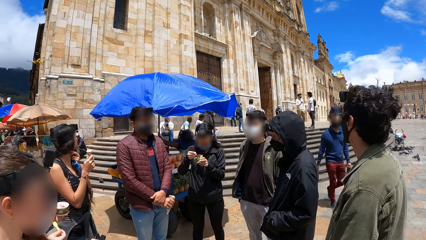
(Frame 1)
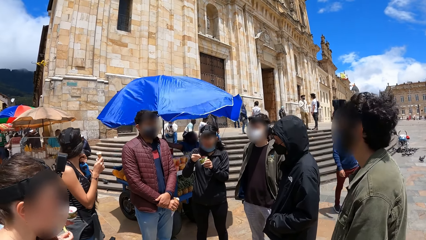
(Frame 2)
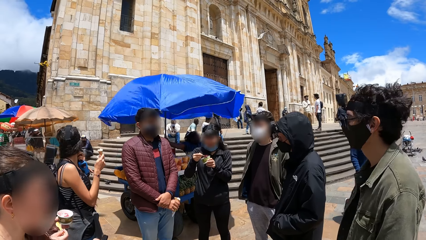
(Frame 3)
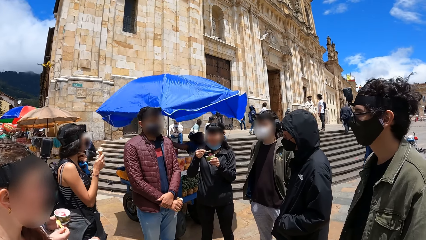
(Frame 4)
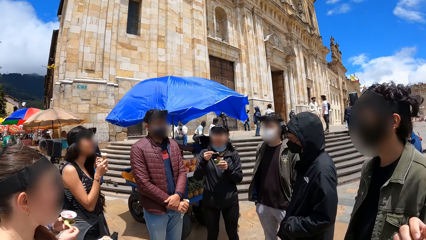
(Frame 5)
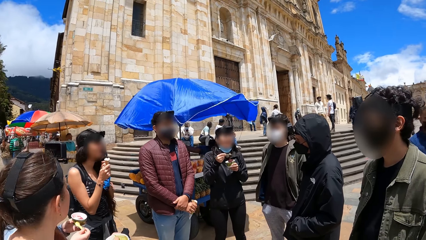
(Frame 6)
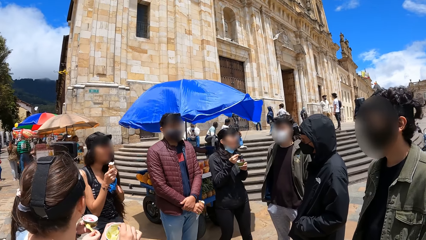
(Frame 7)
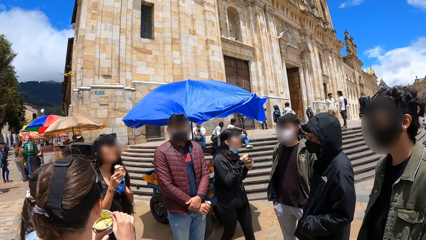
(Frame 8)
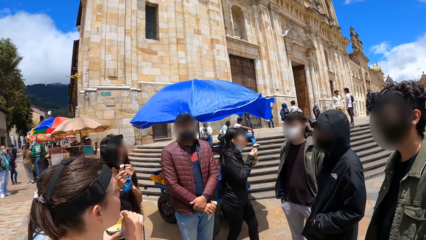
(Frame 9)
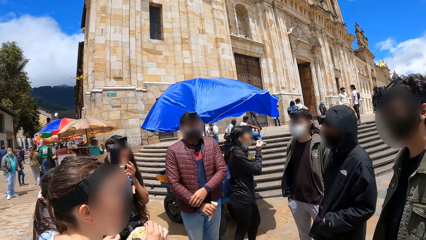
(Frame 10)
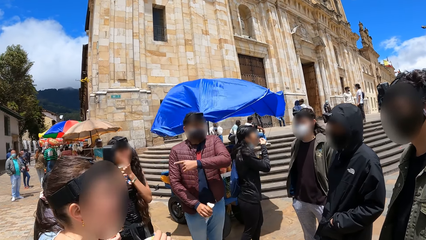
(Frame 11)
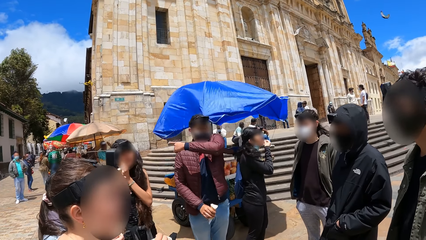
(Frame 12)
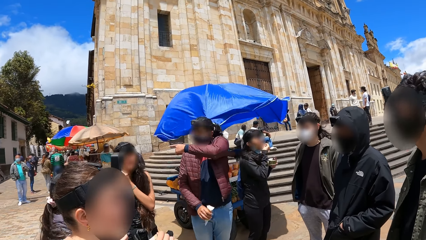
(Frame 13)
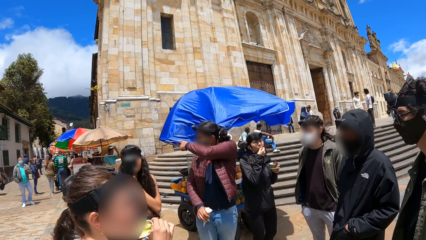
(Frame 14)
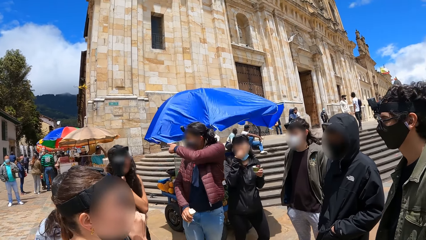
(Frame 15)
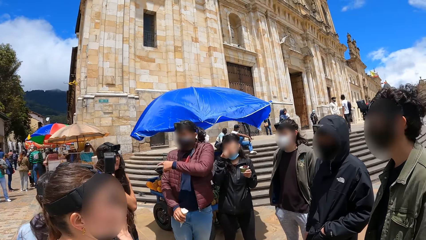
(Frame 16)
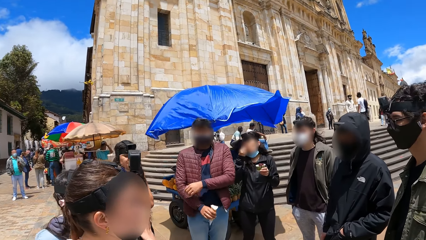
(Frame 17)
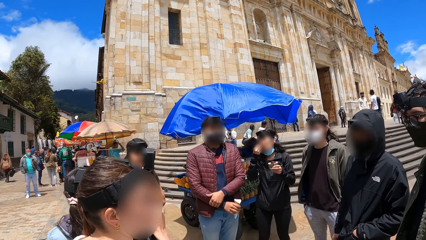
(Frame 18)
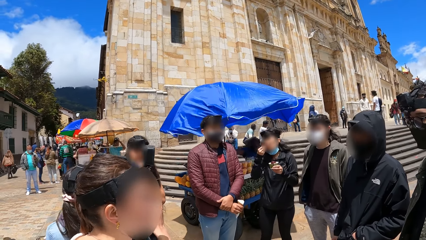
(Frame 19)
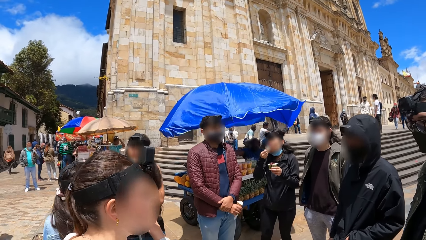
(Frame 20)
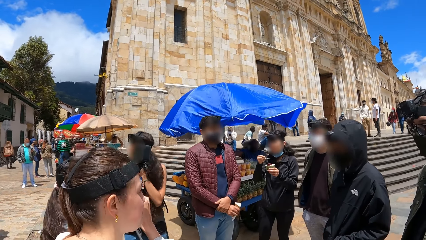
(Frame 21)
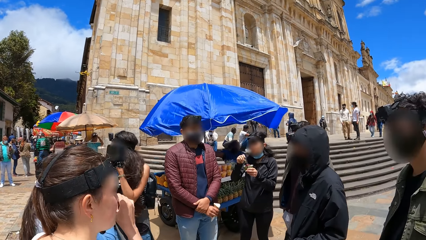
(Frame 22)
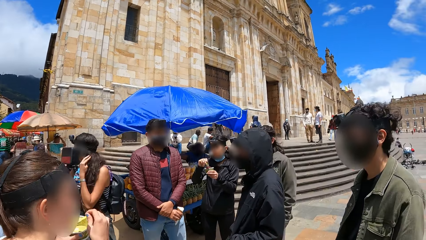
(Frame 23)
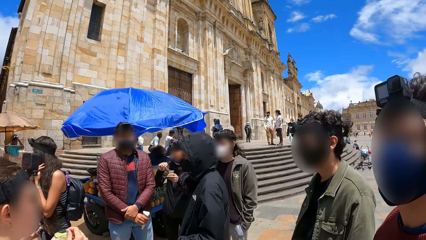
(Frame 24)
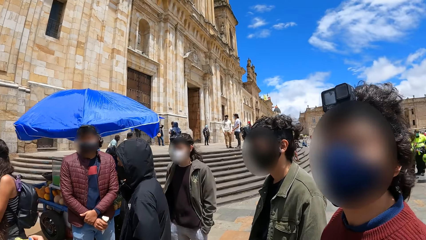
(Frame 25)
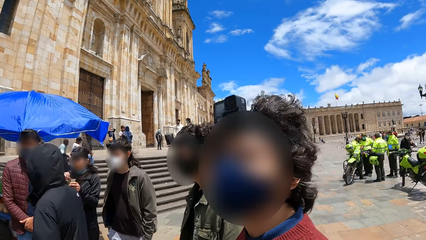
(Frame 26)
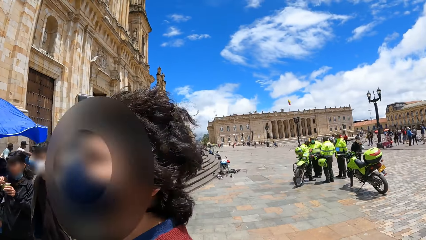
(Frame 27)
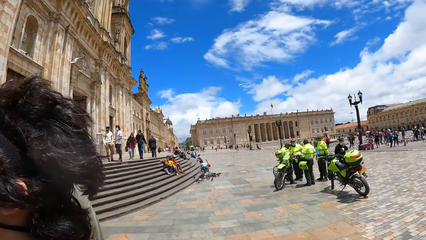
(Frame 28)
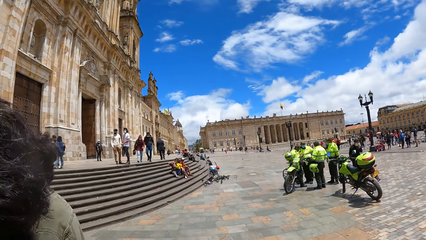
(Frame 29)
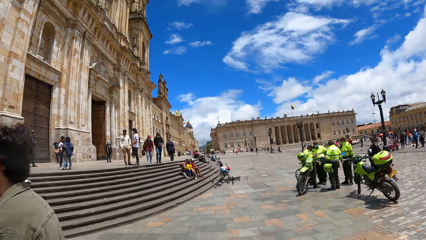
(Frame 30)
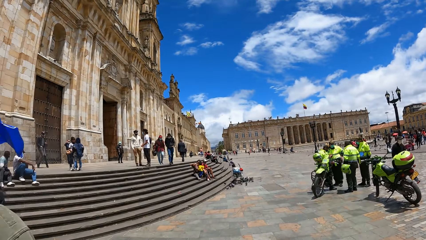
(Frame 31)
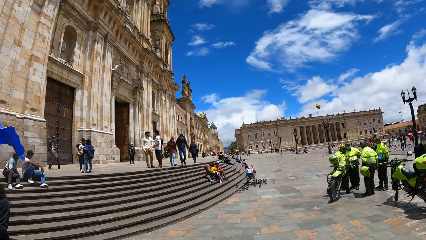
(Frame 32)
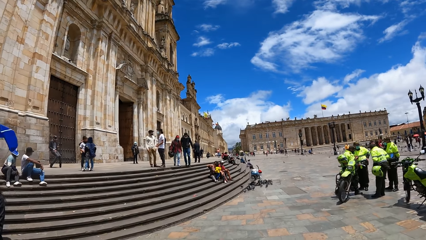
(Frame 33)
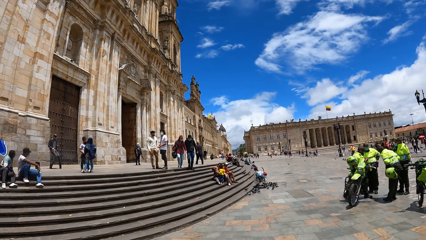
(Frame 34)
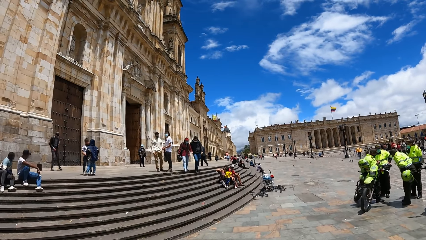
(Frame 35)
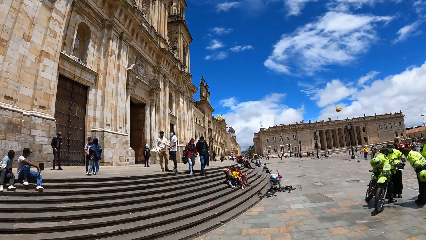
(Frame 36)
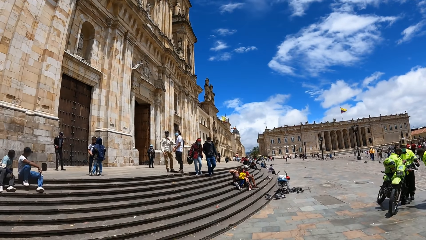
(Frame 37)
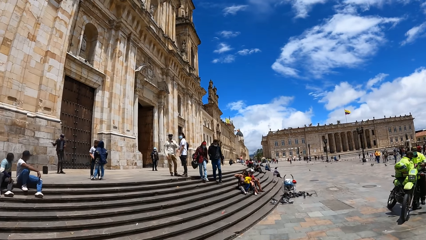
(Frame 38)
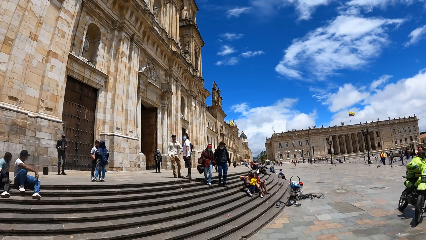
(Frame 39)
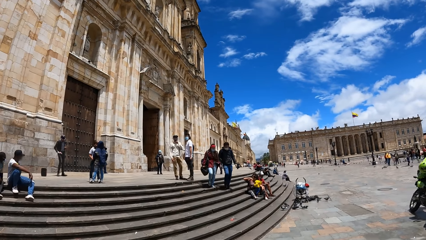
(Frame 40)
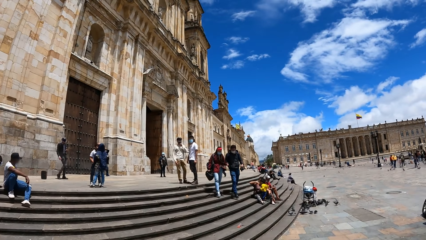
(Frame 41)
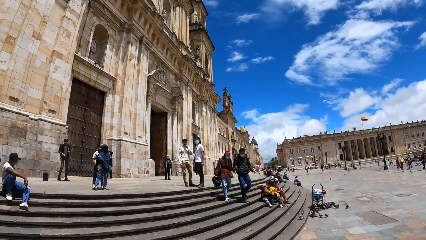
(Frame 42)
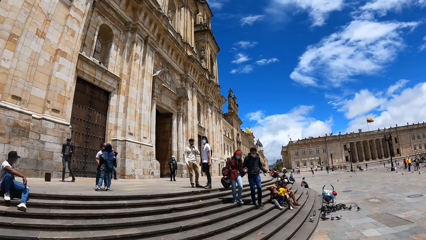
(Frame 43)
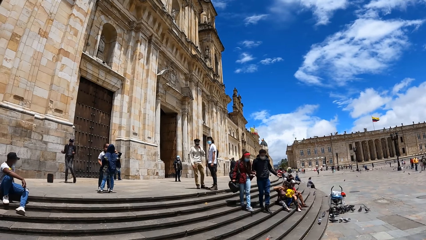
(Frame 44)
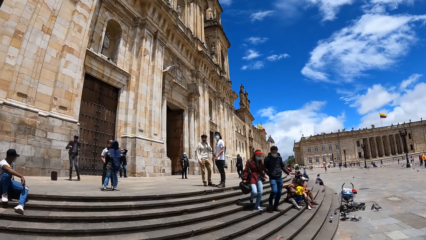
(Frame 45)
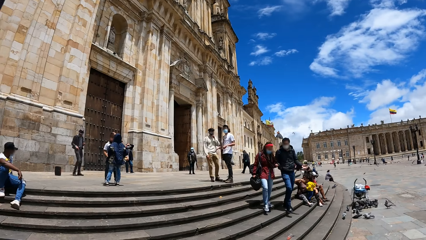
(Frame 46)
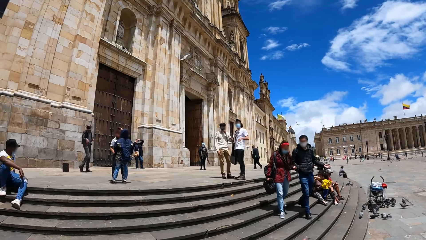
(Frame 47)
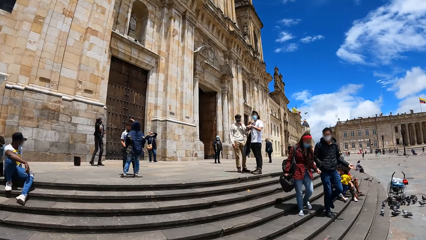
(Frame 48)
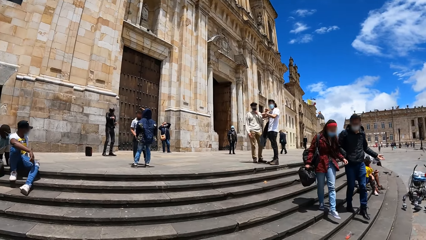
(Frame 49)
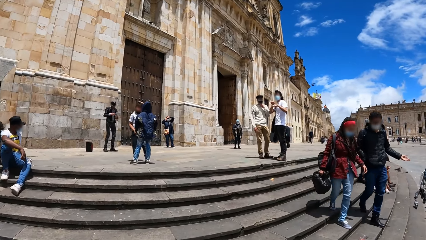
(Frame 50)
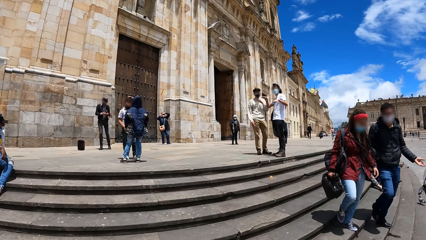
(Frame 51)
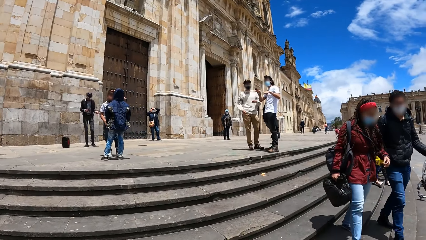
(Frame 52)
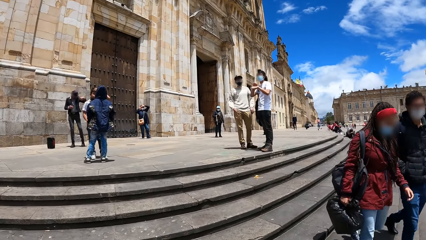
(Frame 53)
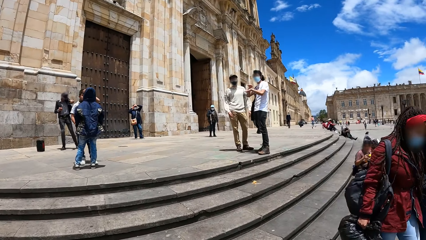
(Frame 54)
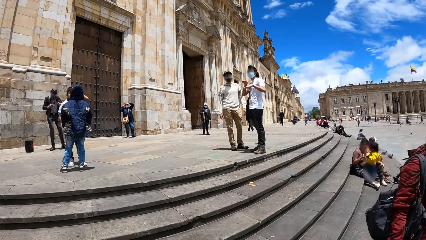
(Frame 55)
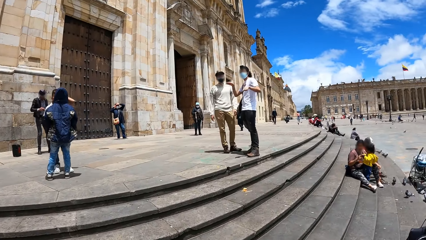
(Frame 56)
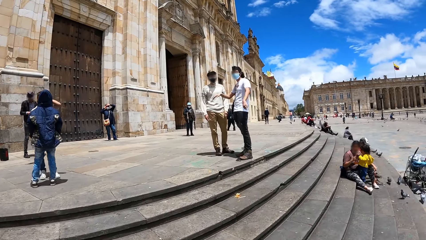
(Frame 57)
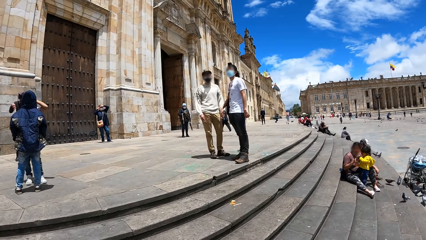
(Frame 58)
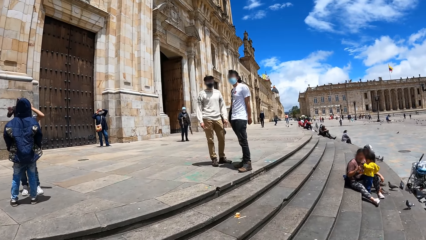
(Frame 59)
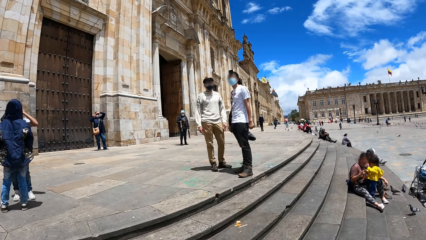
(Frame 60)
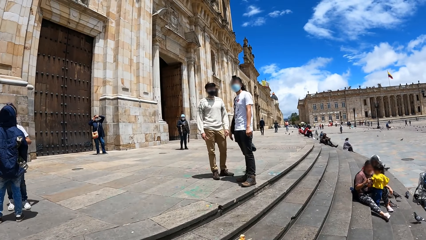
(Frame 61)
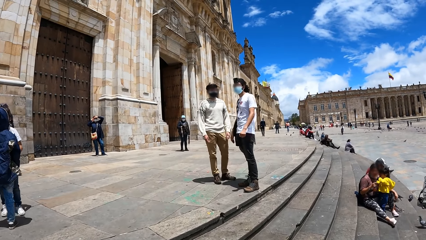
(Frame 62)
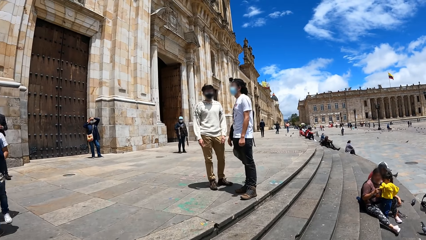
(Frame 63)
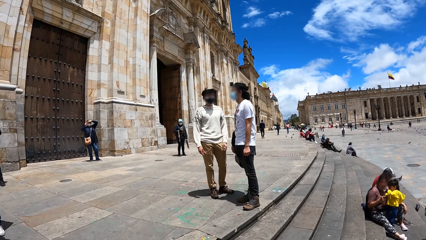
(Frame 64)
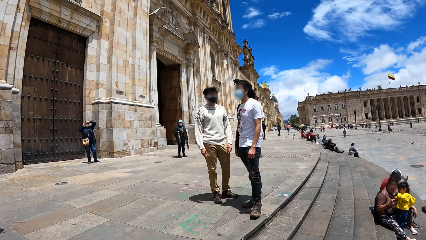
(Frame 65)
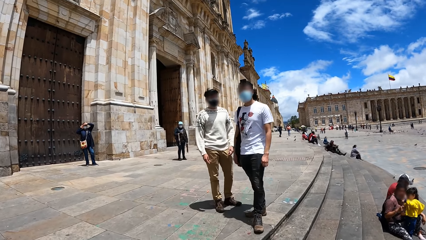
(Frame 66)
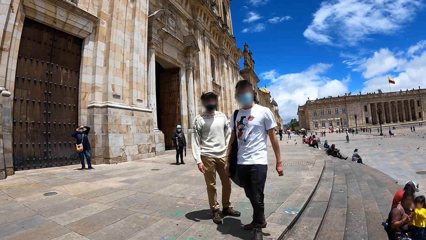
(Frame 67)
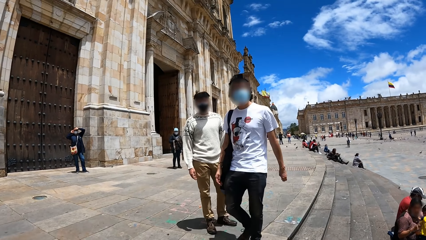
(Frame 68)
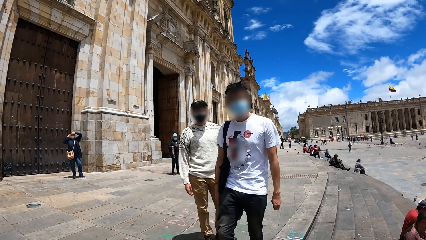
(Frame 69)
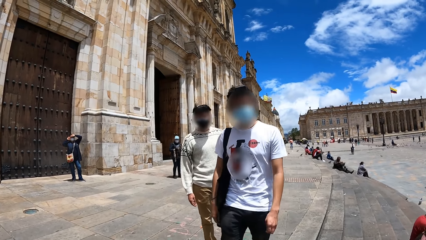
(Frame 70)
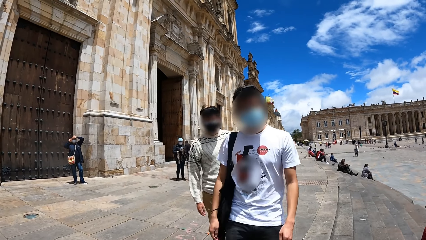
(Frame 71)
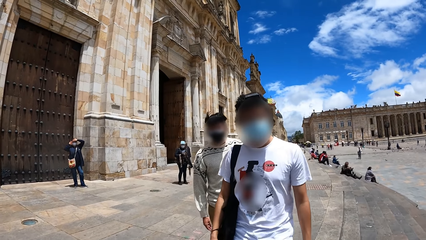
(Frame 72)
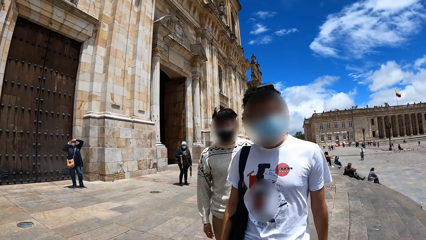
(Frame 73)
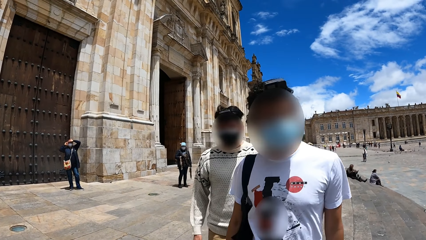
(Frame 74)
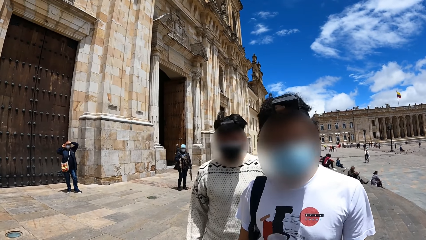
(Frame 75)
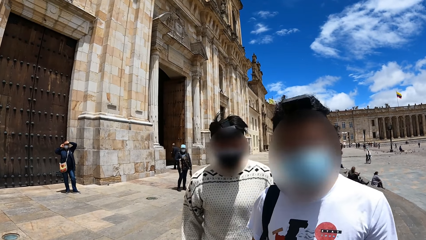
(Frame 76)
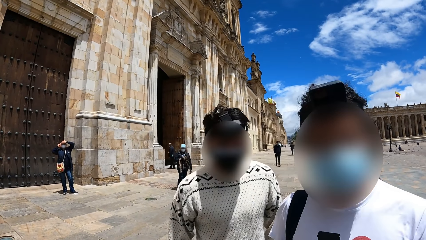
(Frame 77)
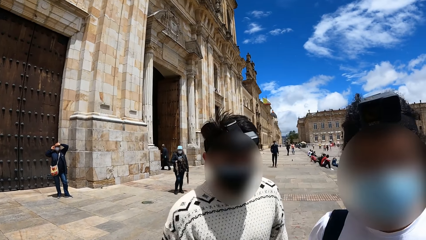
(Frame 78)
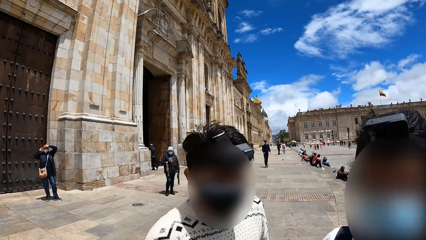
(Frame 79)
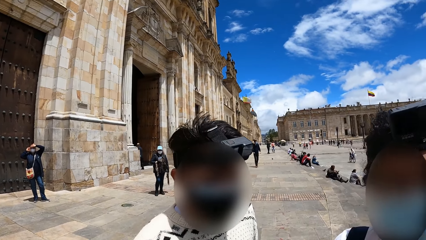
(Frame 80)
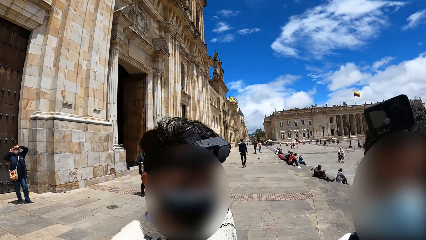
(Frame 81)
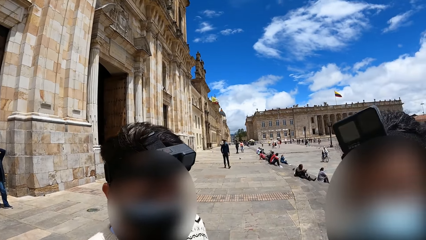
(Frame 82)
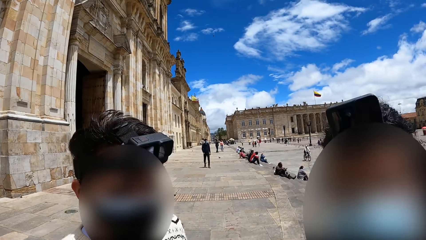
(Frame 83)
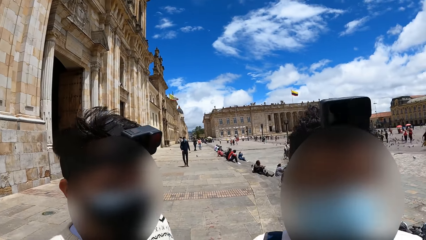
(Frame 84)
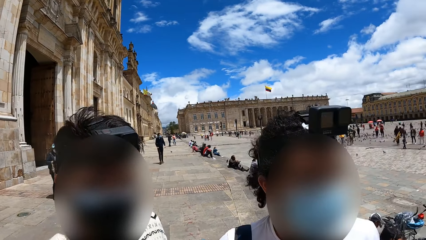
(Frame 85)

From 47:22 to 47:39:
A woman puts the spoon of ice cream in her mouth with her right hand. A man gesticulates with his left hand. The camera wearer walks to a second man and a third man. The third man adjusts his face mask with his left hand. The second man gesticulates with both hands. The camera wearer looks at a man. They converse with the second man and the third man.
